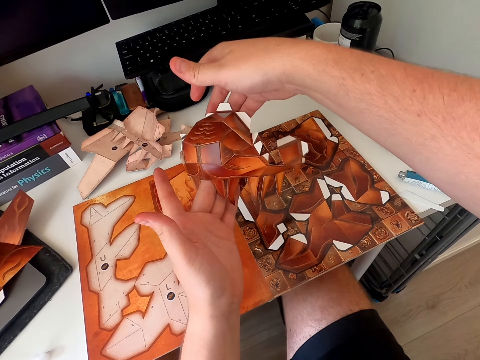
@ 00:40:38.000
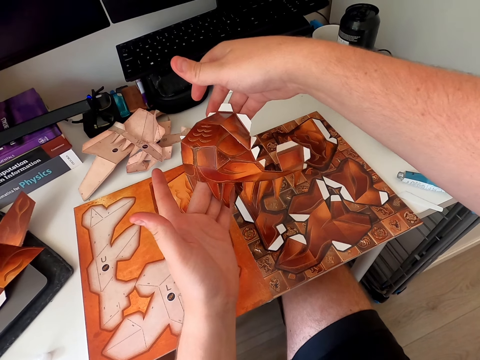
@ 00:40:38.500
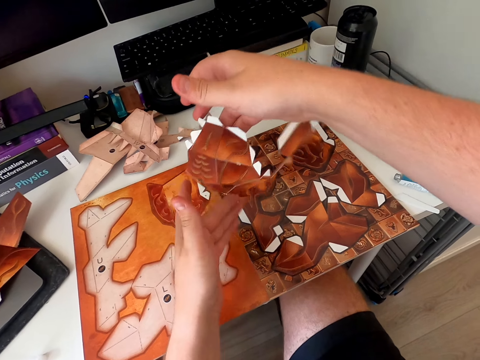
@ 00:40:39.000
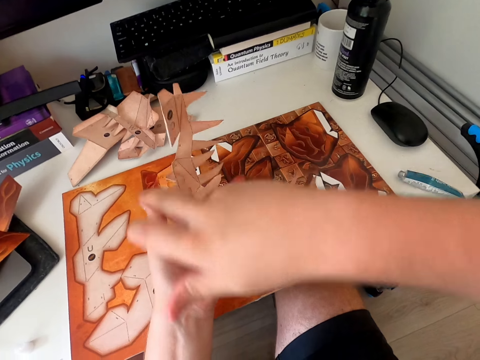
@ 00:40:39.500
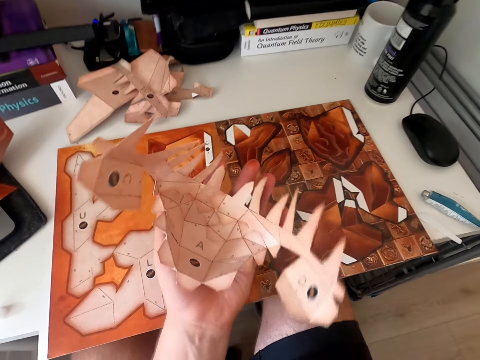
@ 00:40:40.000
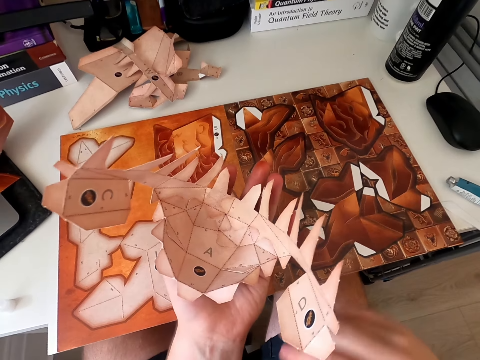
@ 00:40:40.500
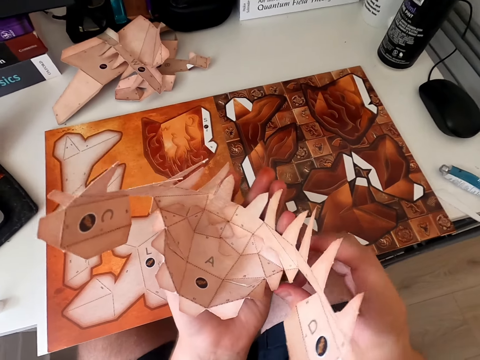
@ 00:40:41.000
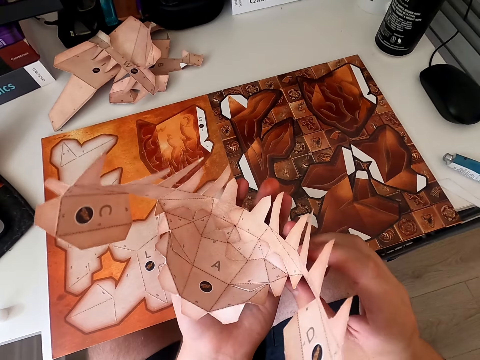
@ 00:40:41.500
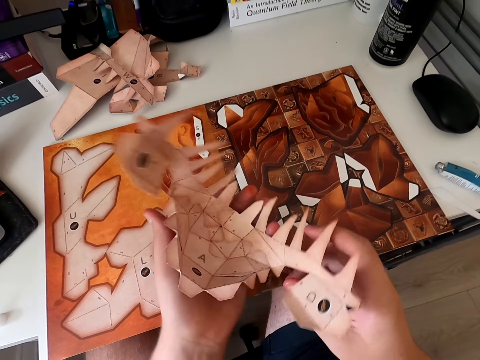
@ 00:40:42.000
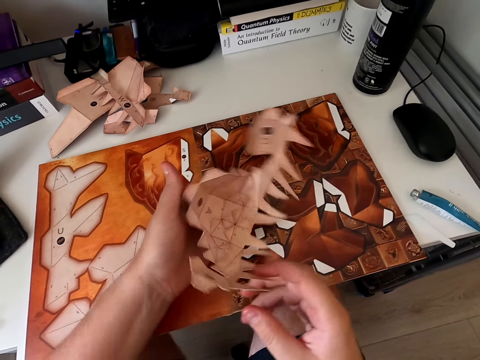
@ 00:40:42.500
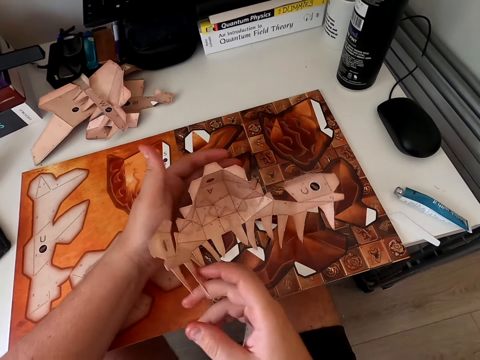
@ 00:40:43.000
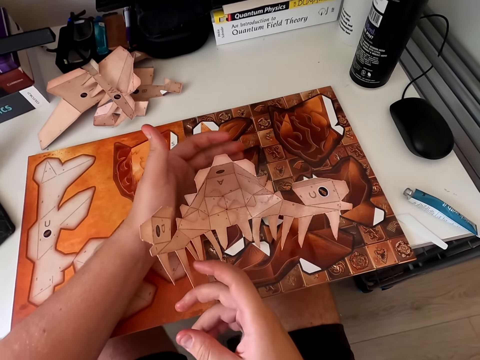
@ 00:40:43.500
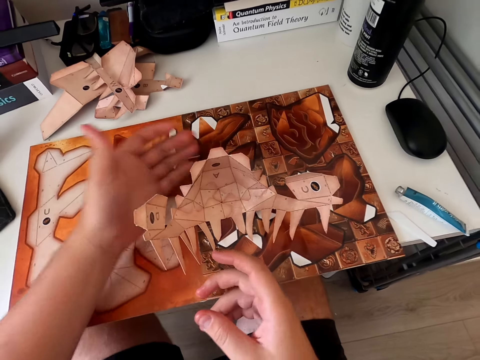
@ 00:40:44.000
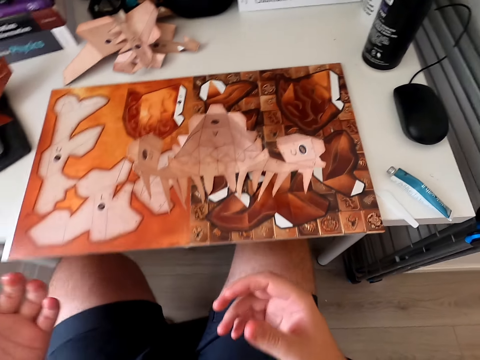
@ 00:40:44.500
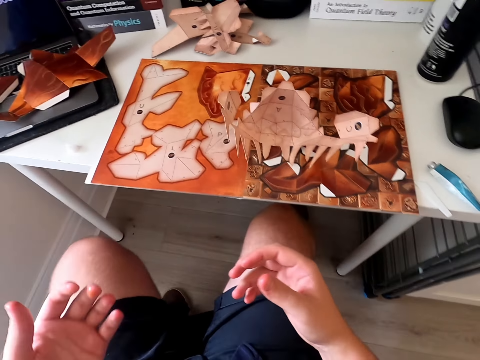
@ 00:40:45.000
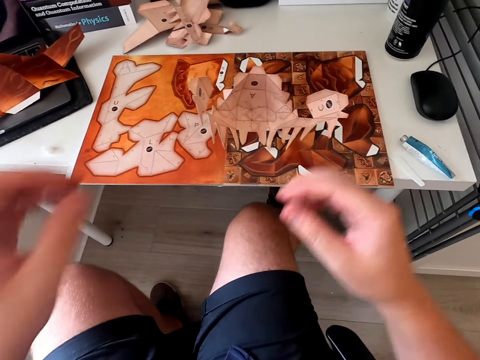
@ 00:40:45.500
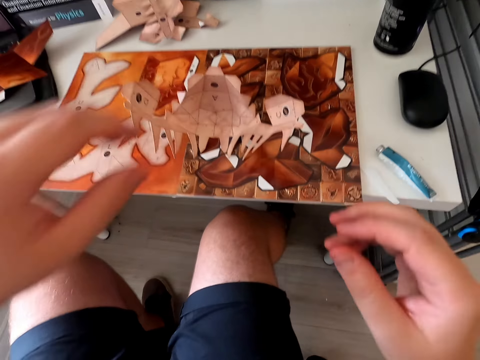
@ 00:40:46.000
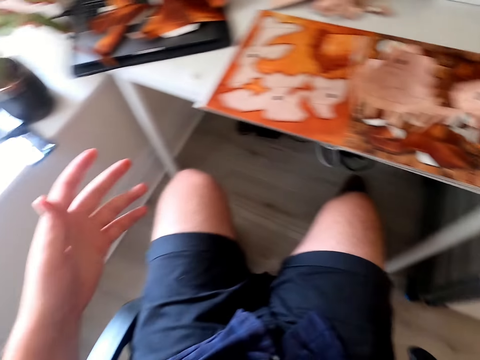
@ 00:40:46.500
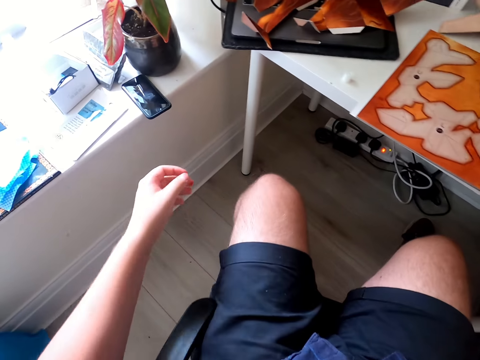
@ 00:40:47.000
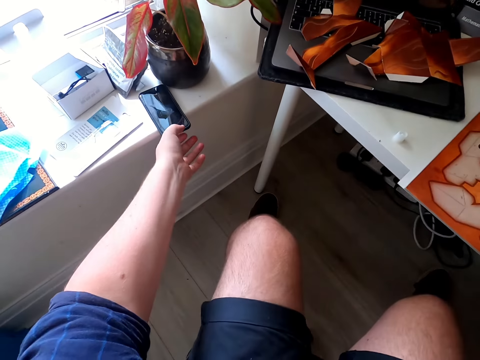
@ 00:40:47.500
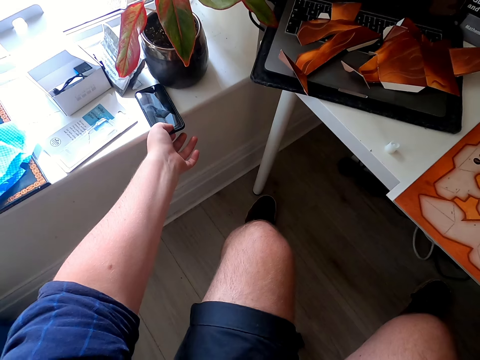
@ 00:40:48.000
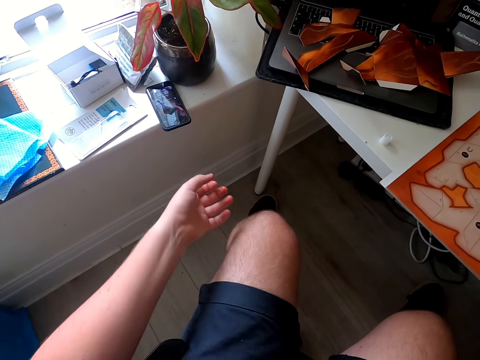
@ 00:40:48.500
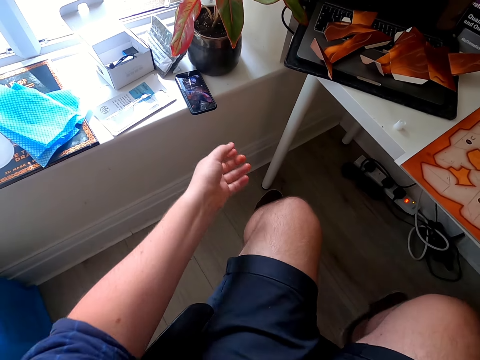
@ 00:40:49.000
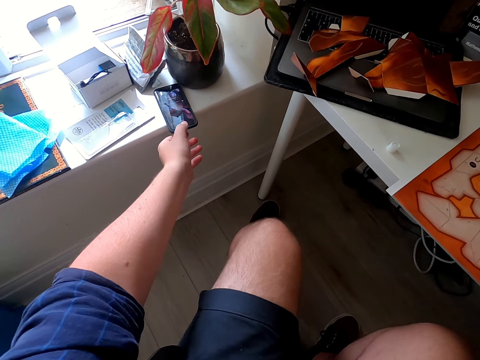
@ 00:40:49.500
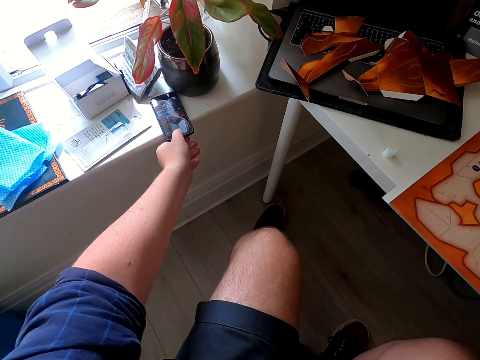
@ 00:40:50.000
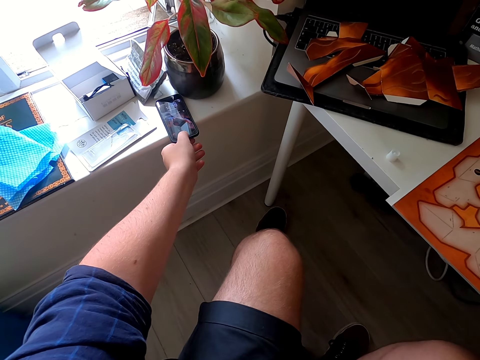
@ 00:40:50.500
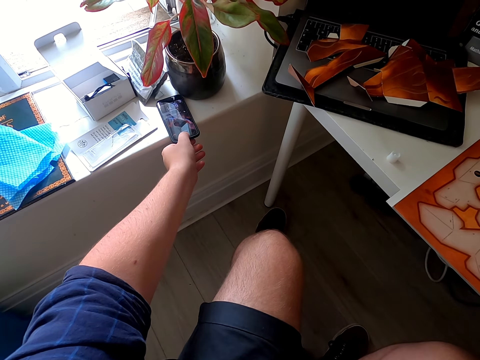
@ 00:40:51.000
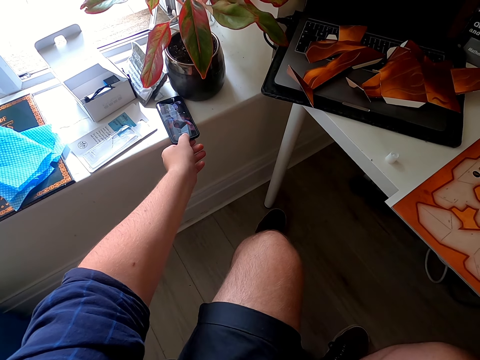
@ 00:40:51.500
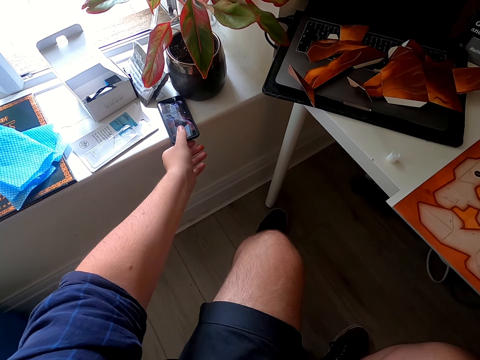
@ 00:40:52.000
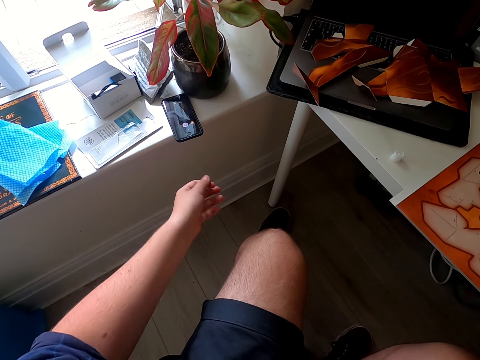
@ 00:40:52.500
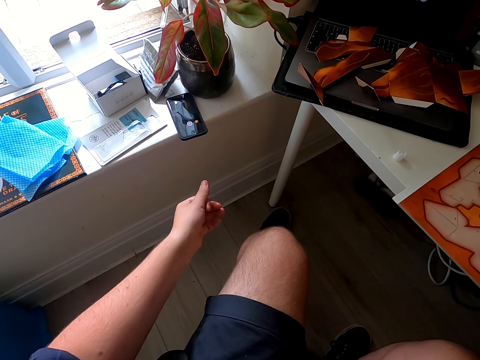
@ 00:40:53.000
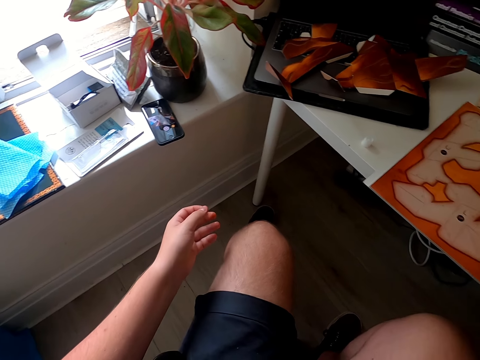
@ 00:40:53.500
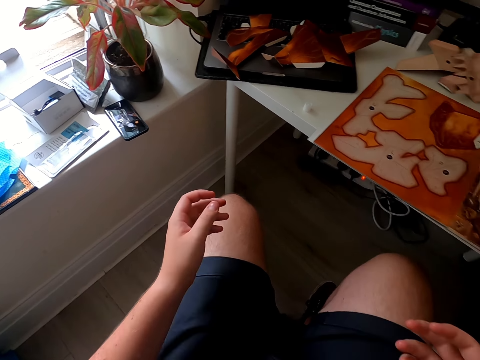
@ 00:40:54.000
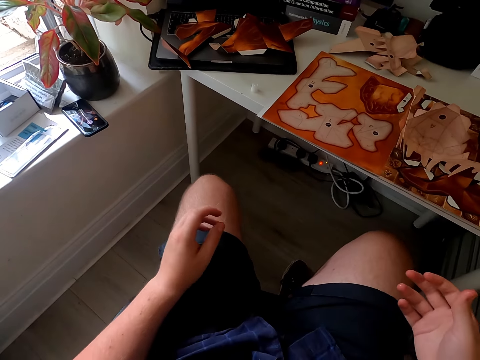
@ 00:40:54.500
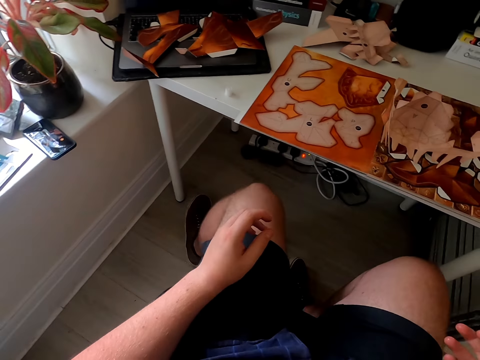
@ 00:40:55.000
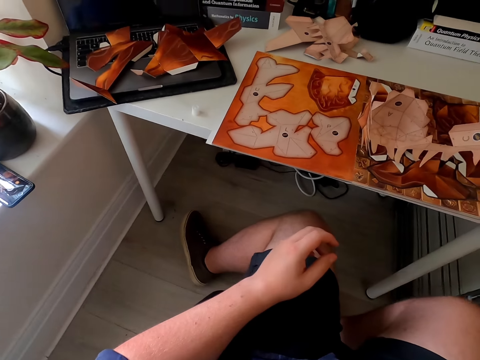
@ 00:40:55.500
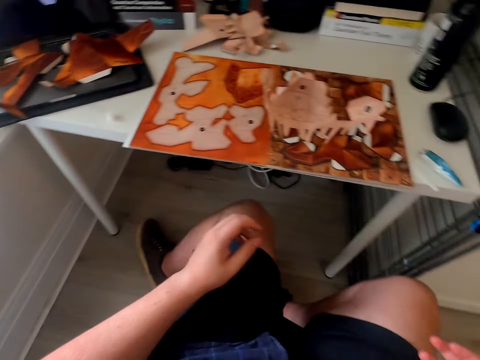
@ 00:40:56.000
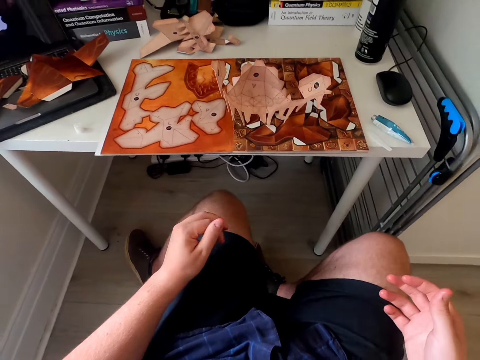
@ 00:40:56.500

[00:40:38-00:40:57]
The camera wearer turns a paper craft. They turn the paper craft again. They hold the paper craft. They turn the paper craft. They put the joined paper on the table. They move their hand. They move. They tap on the phone. They move. They press the phone. They press the phone again. They move.

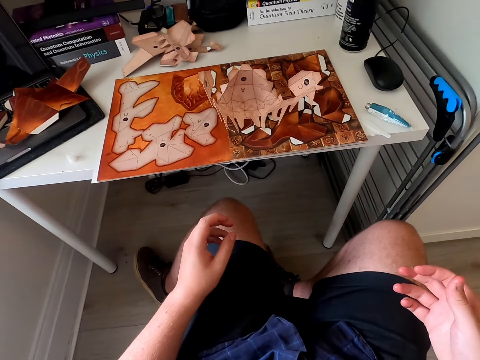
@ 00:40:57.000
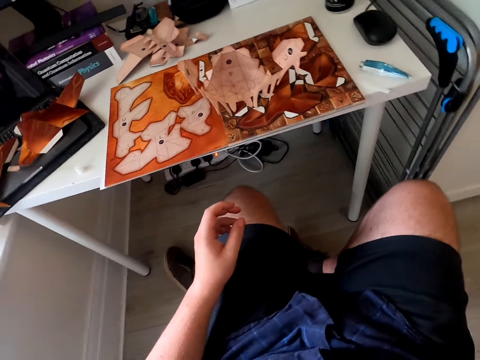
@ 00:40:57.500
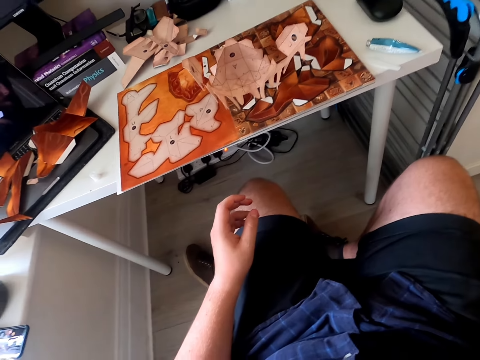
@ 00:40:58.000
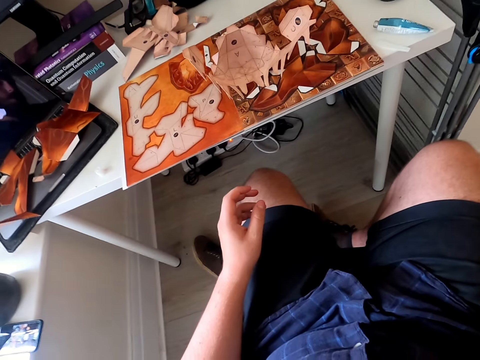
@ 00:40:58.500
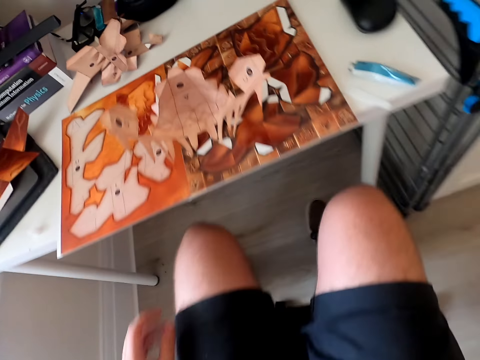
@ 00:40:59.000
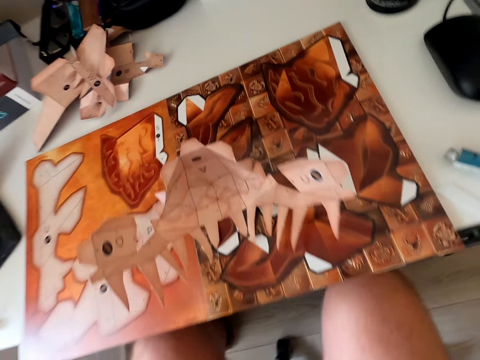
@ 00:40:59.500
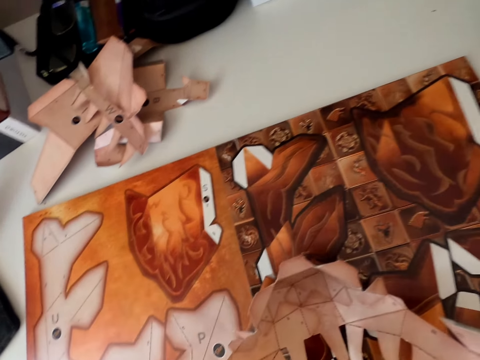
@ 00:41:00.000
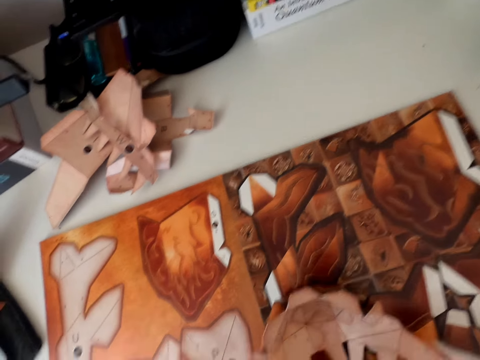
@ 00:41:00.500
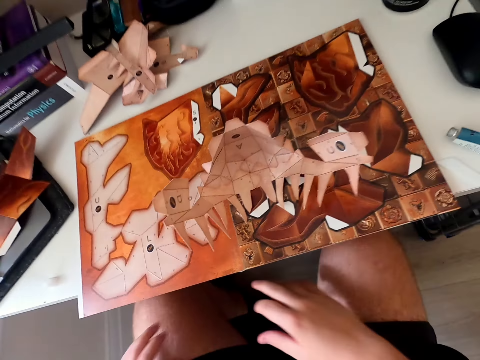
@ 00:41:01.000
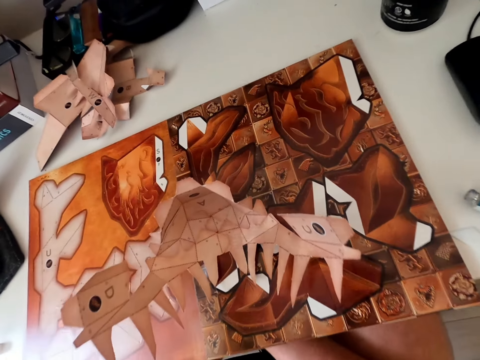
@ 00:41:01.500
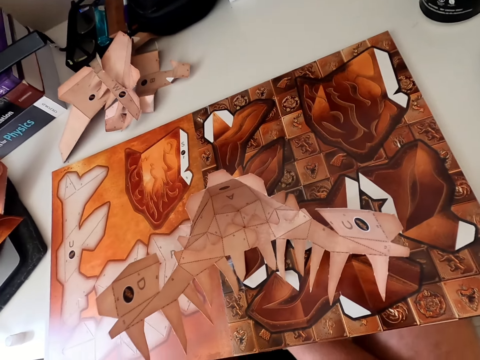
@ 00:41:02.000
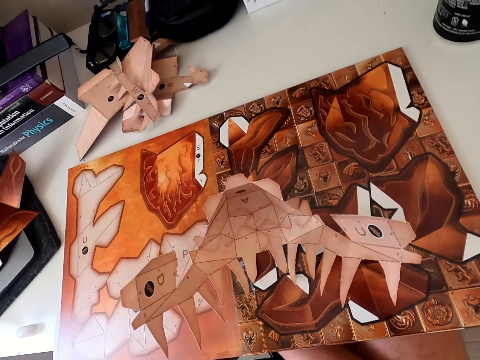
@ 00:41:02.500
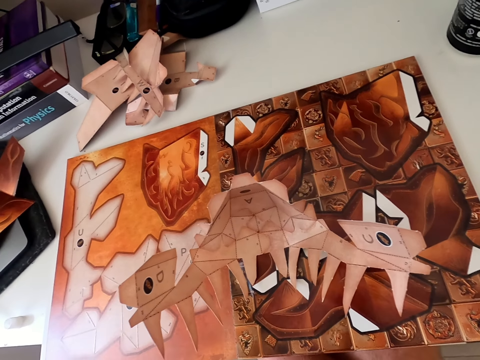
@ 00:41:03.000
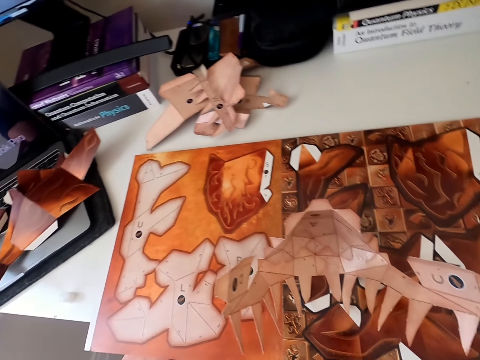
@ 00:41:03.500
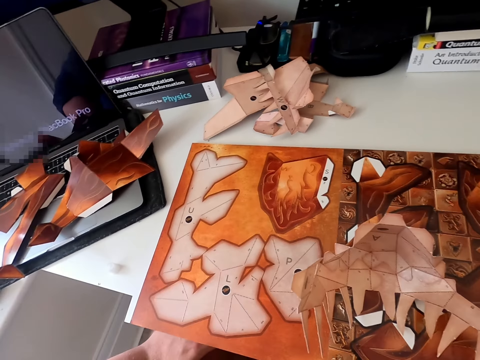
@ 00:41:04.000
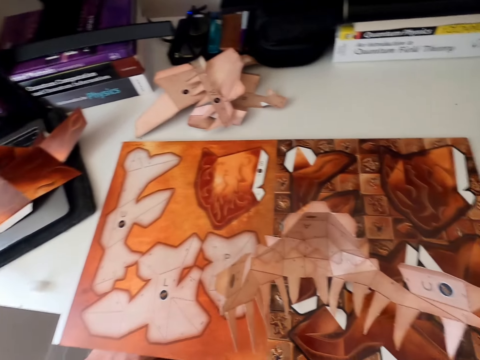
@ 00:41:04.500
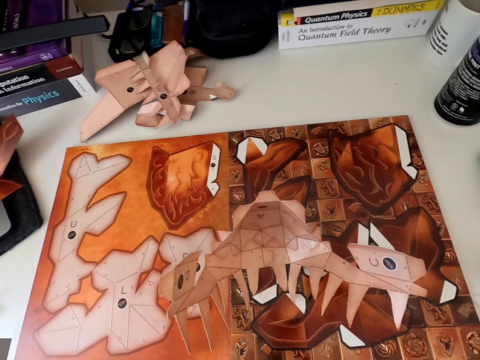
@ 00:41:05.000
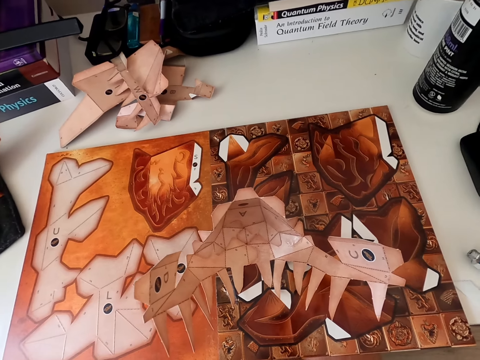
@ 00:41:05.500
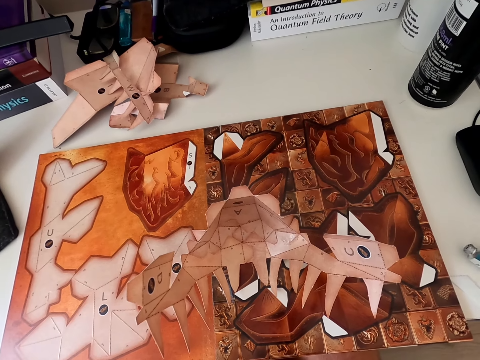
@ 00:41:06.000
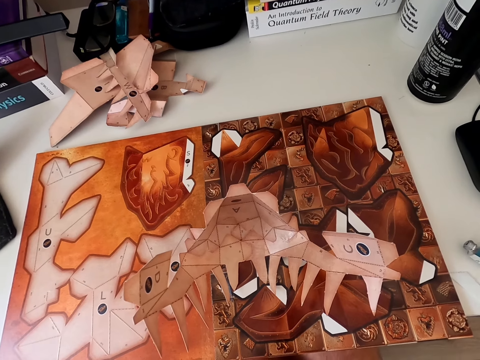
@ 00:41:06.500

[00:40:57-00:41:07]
The camera wearer turns around. They move. They look around.
